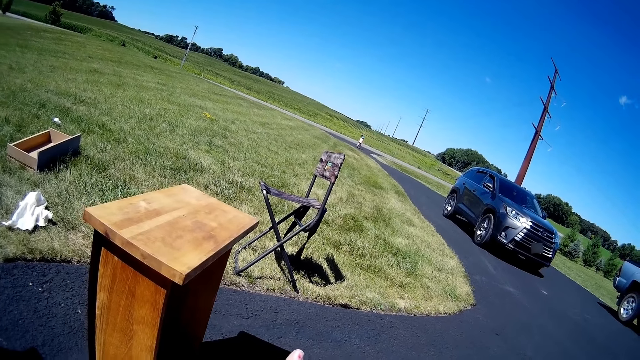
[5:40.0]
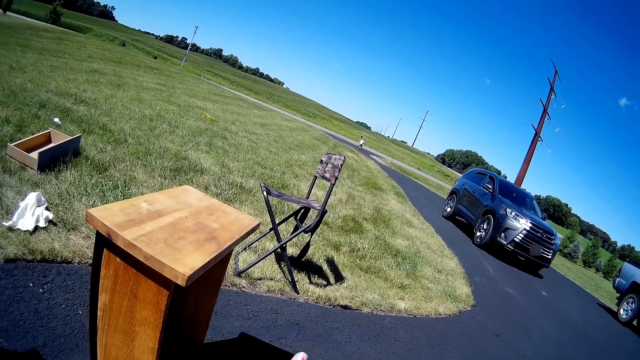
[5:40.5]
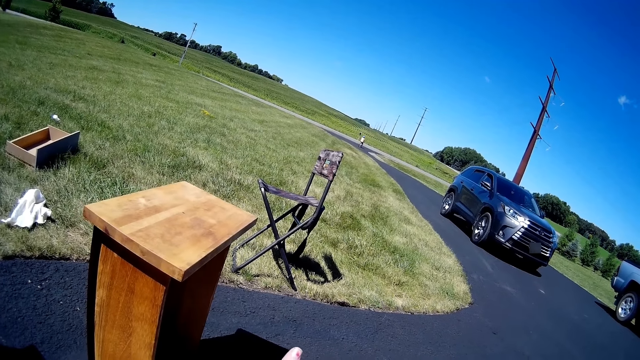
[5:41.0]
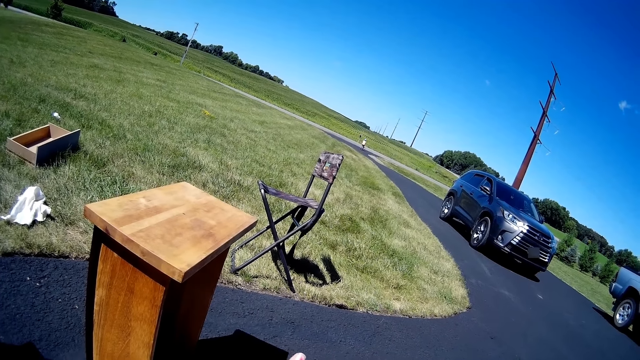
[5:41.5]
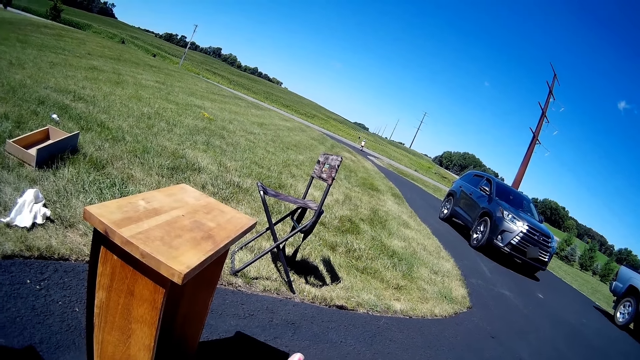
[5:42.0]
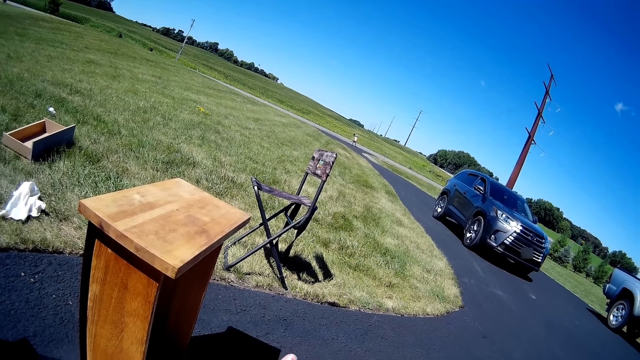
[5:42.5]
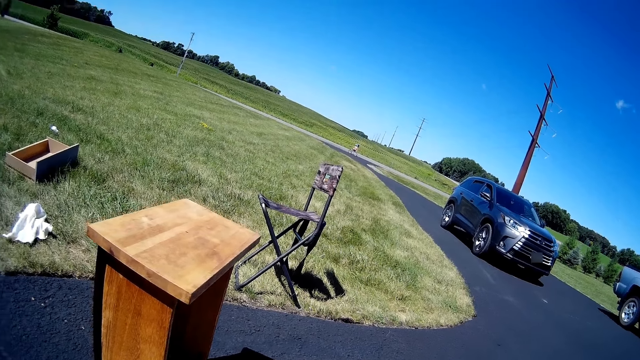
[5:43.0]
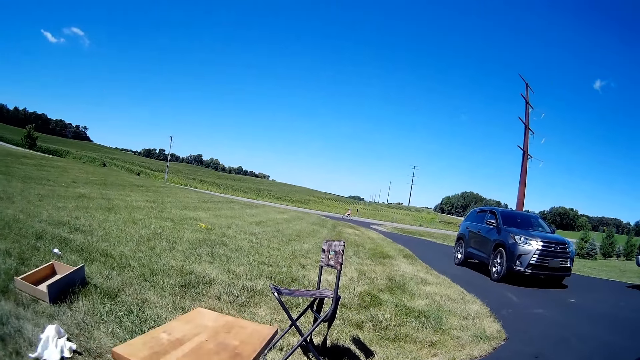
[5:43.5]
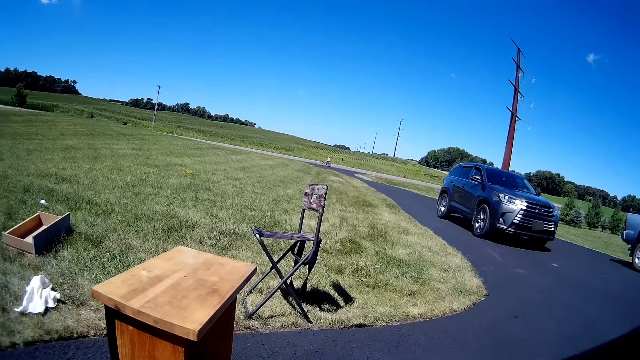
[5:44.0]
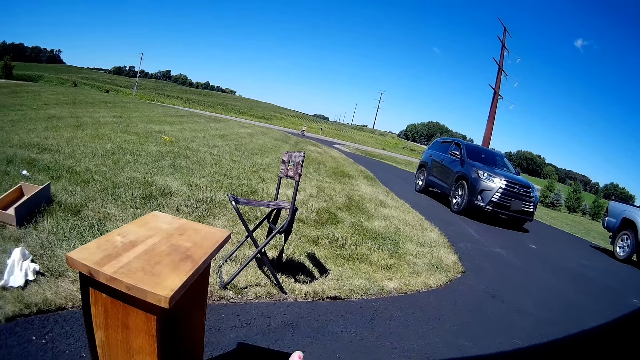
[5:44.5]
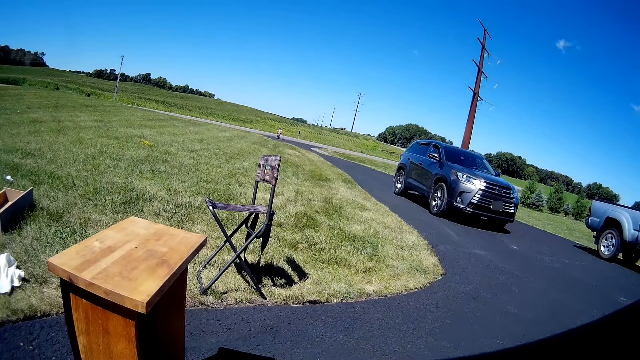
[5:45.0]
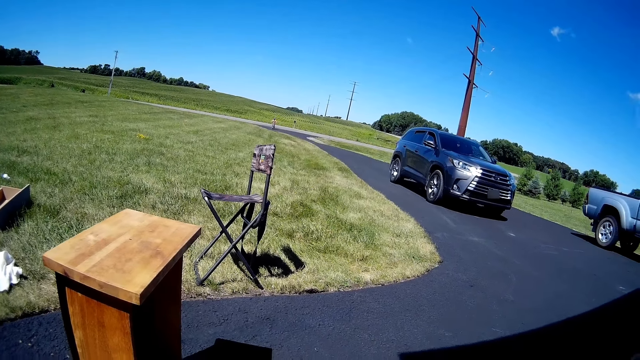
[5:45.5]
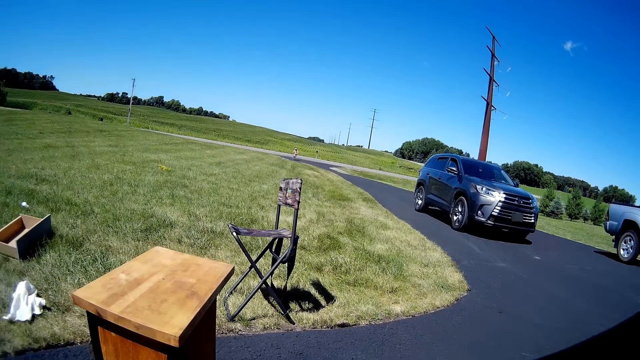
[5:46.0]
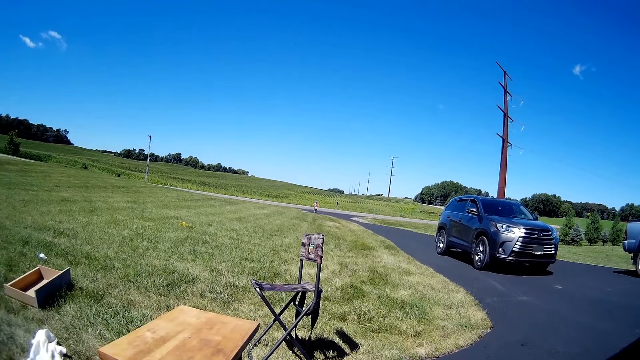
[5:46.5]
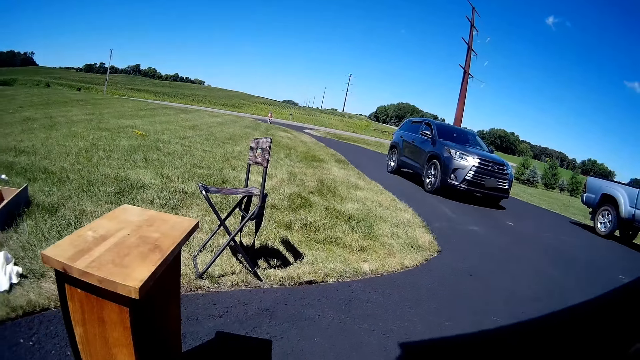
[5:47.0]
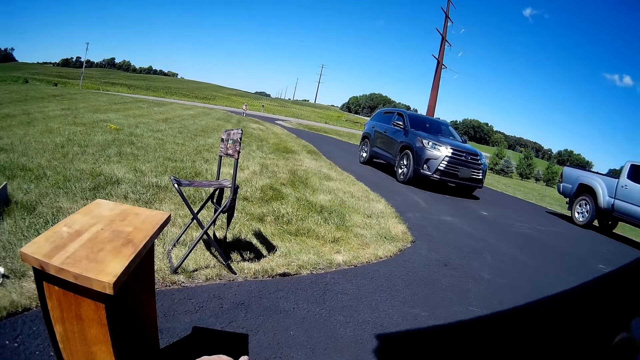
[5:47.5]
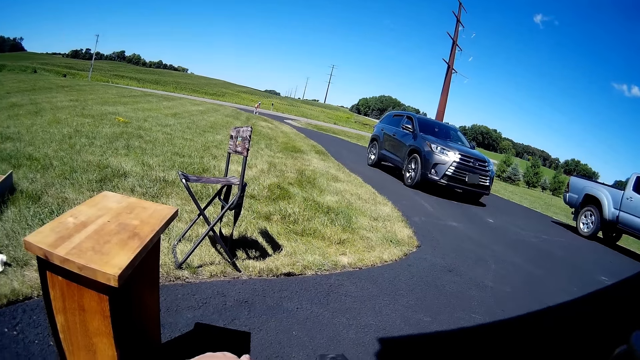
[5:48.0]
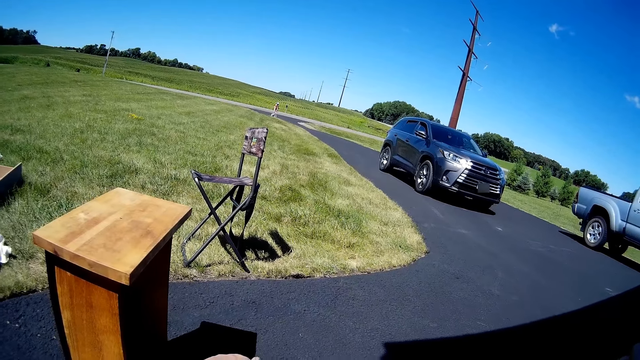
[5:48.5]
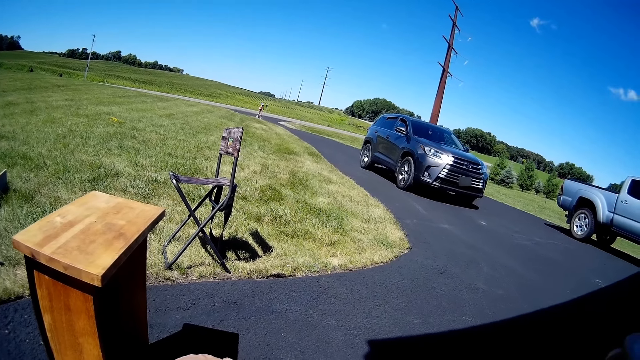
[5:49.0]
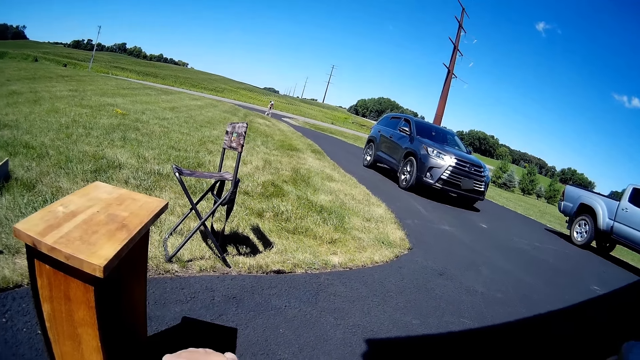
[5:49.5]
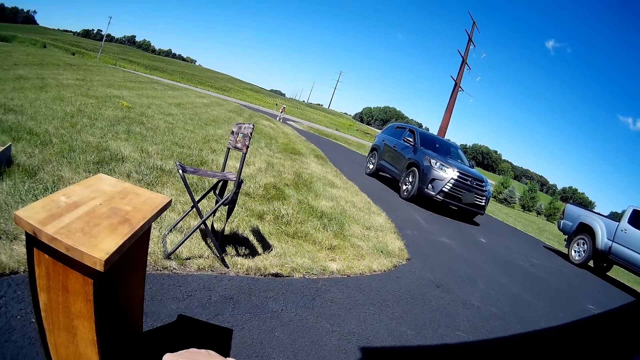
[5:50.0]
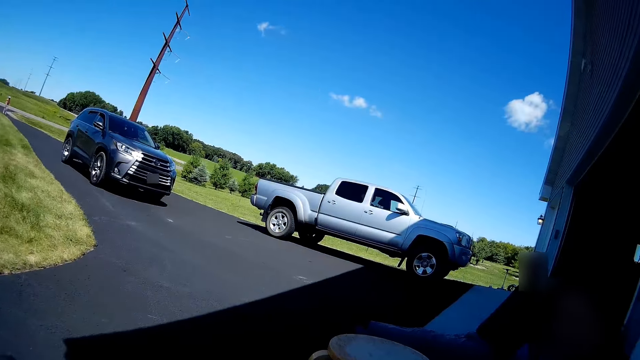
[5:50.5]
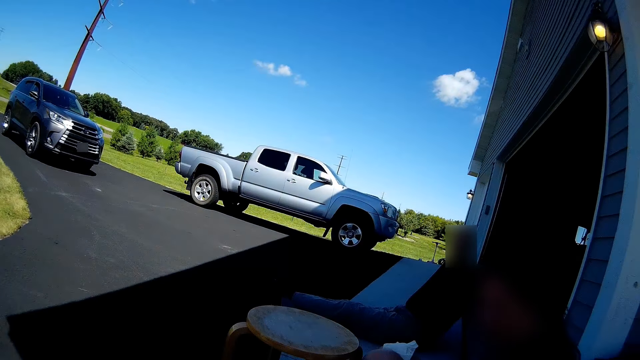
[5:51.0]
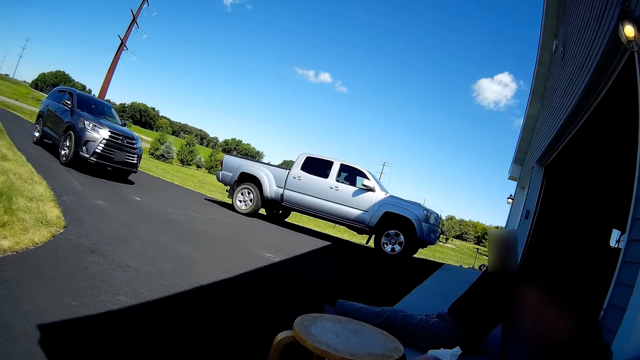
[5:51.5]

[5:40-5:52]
The camera wearer applies paint oil on furniture with a wiping cloth.

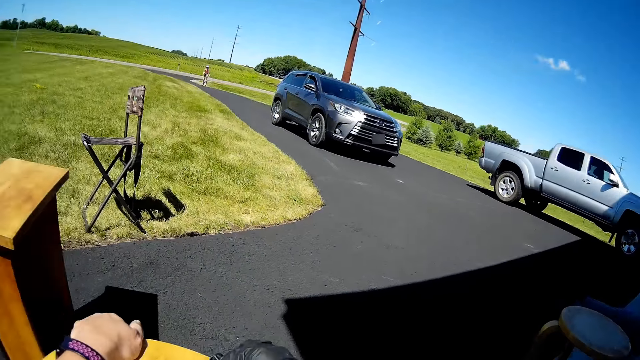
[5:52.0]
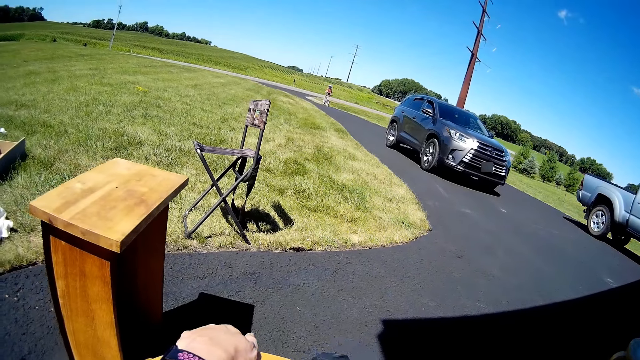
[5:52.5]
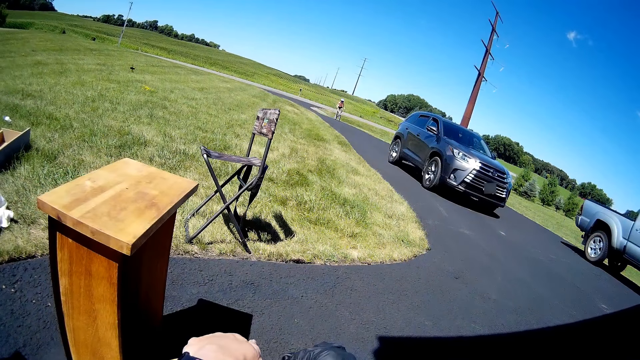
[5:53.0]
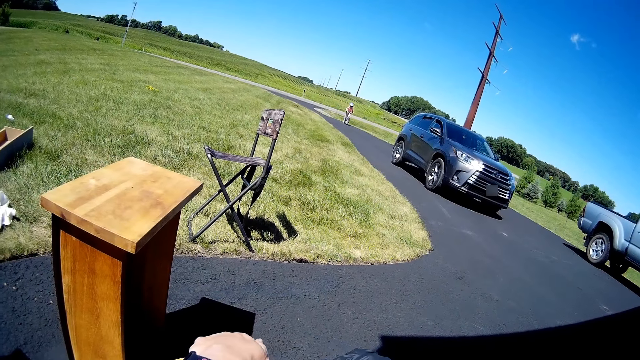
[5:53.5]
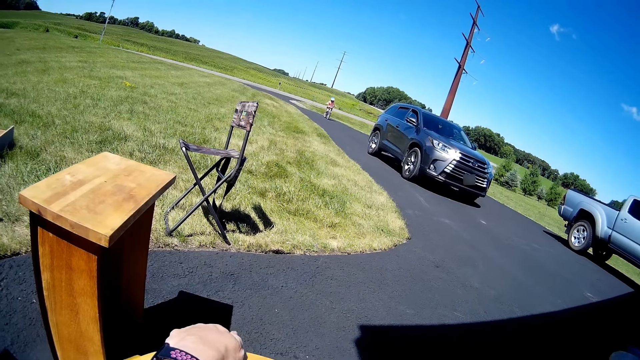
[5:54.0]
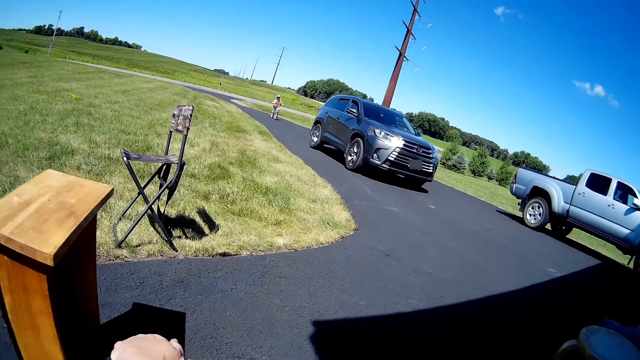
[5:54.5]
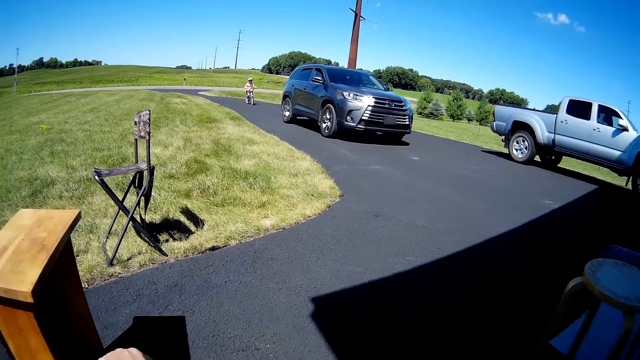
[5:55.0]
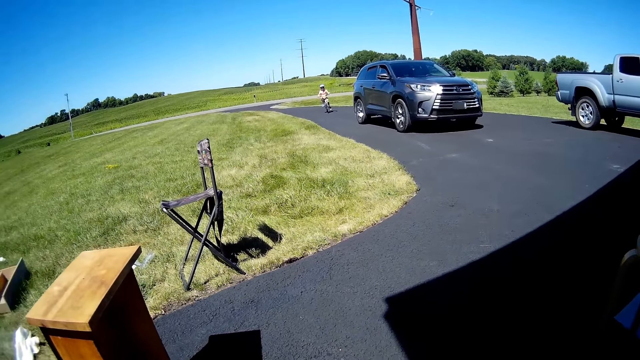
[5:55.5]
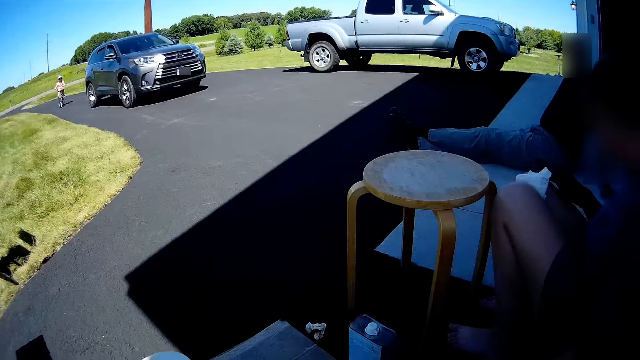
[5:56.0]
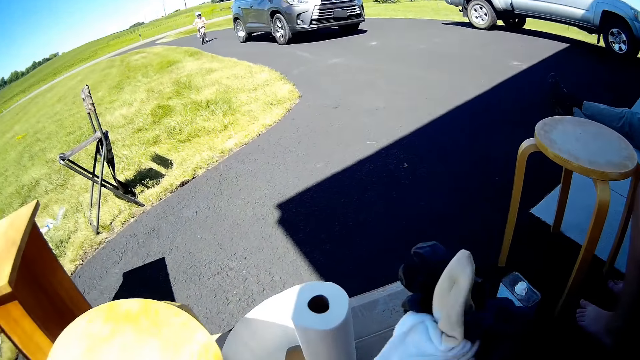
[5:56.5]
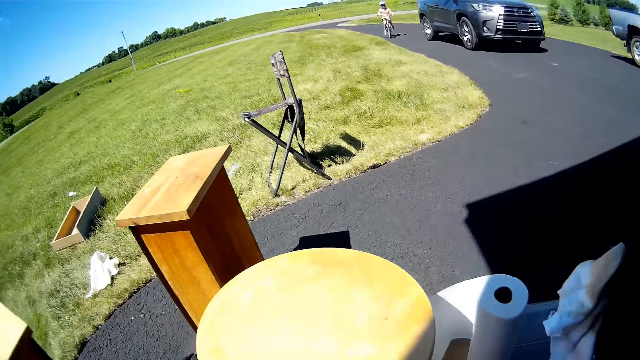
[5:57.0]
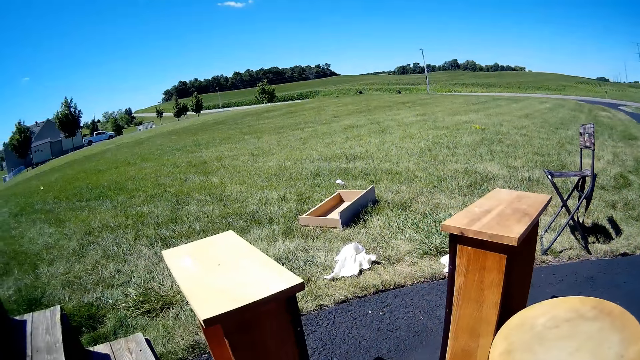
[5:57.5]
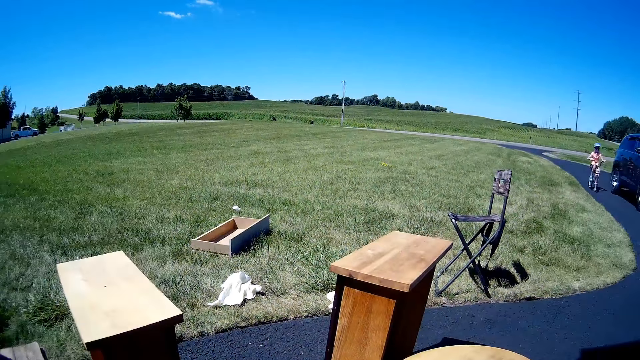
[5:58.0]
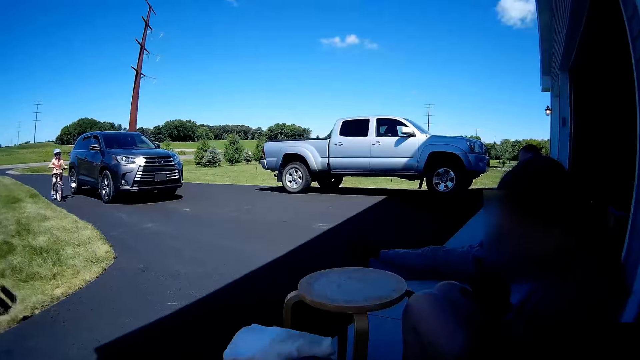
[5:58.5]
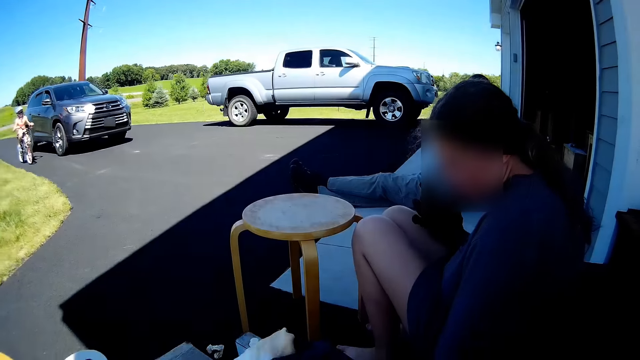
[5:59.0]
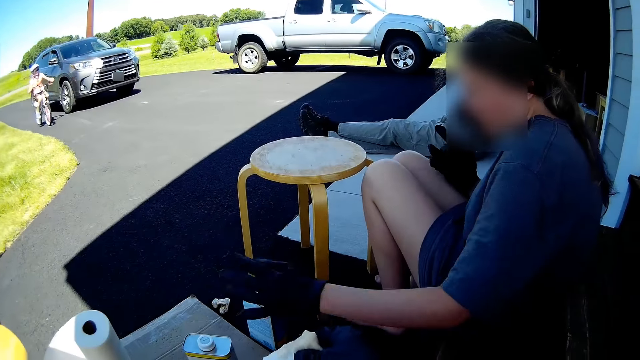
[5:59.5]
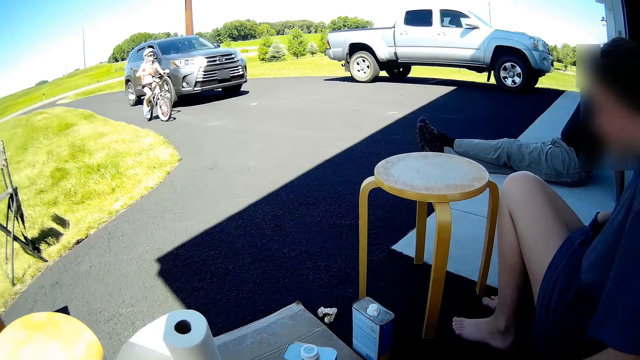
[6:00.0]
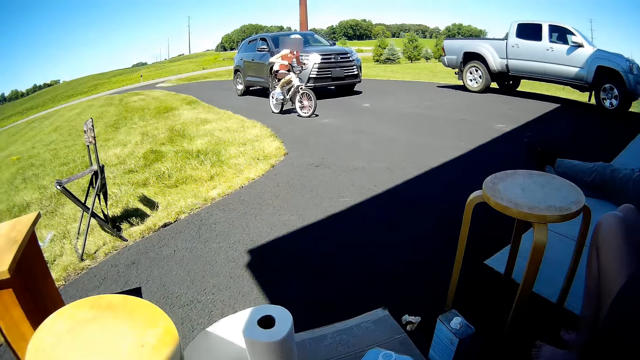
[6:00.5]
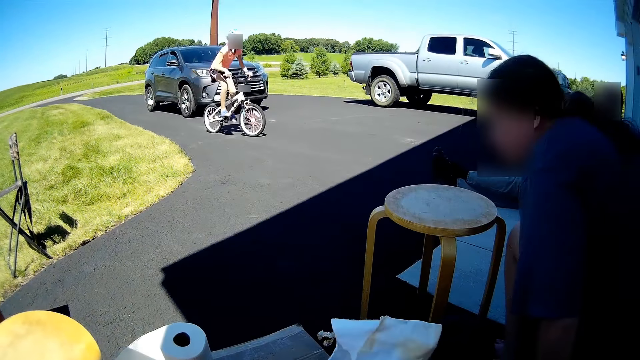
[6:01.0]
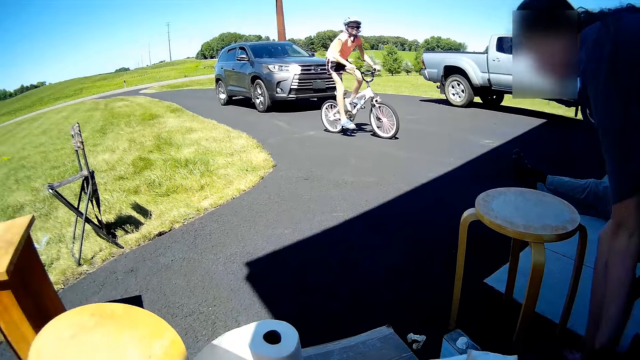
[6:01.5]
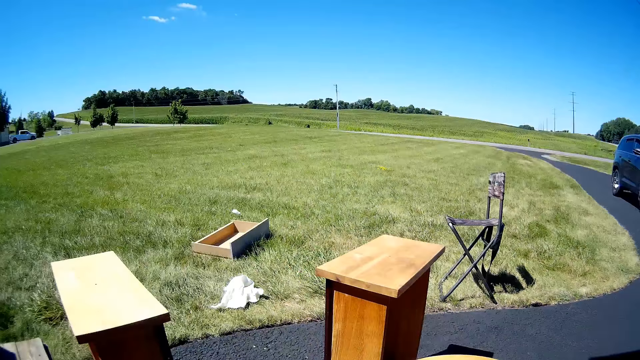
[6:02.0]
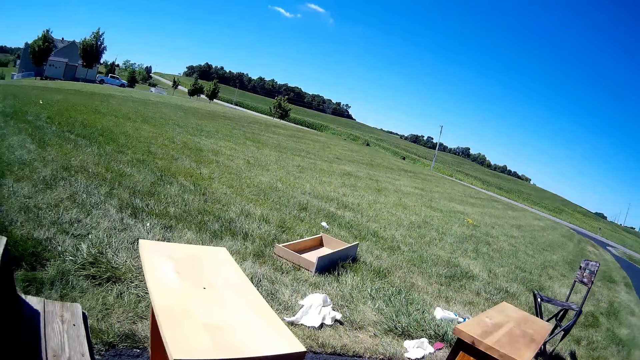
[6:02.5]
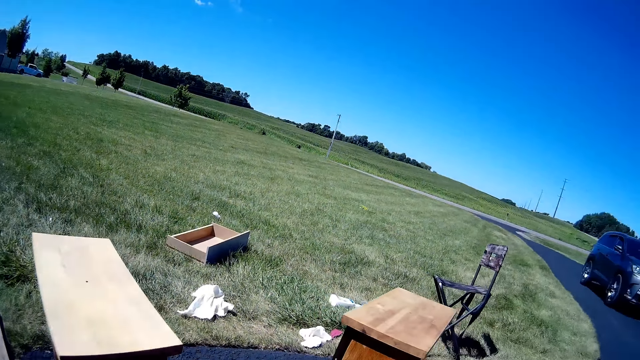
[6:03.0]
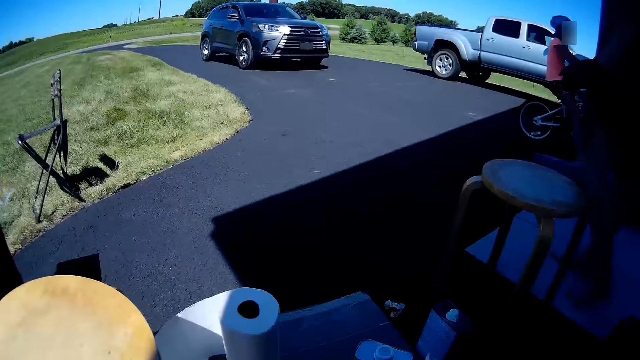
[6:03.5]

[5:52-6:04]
The camera wearer holds a wiping cloth. They converse with a woman. The woman stands up and walks.
